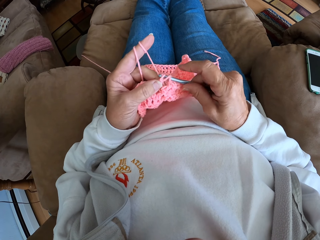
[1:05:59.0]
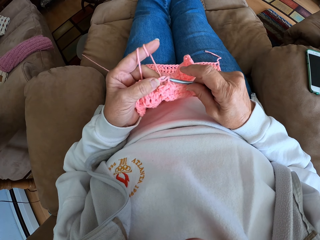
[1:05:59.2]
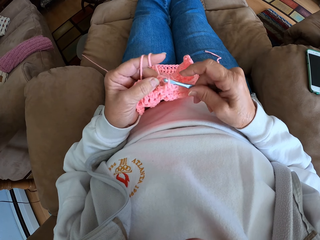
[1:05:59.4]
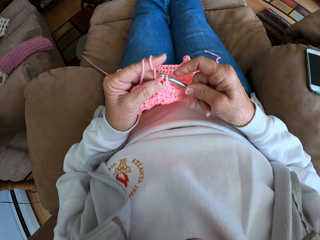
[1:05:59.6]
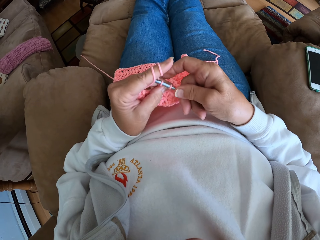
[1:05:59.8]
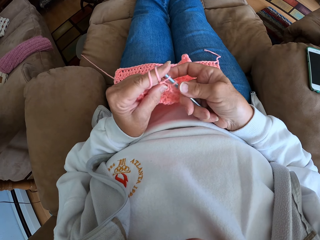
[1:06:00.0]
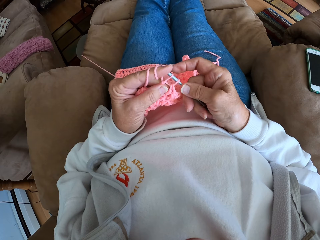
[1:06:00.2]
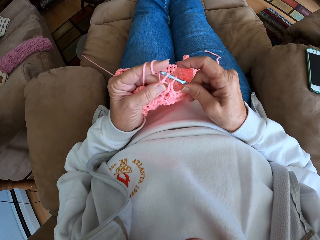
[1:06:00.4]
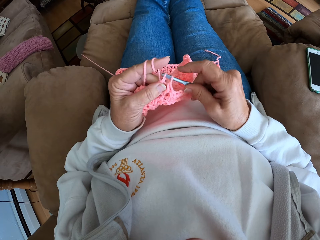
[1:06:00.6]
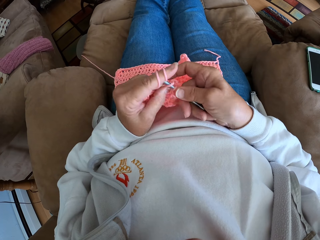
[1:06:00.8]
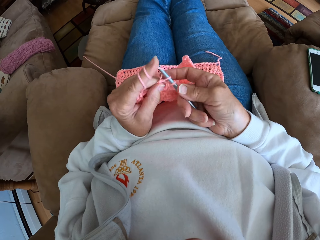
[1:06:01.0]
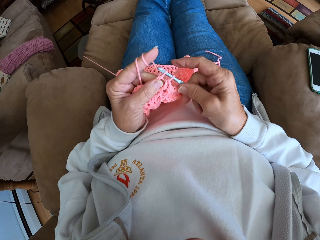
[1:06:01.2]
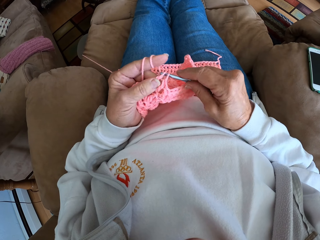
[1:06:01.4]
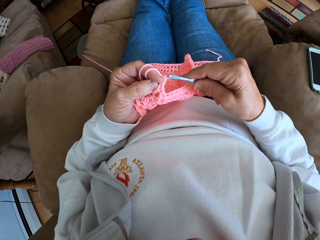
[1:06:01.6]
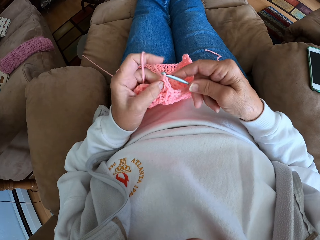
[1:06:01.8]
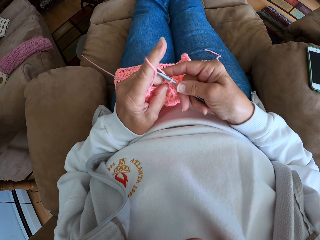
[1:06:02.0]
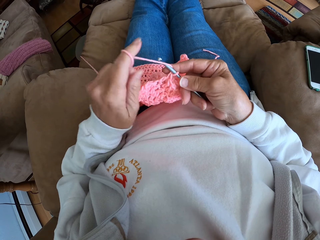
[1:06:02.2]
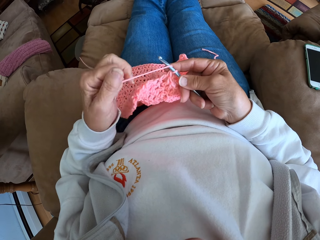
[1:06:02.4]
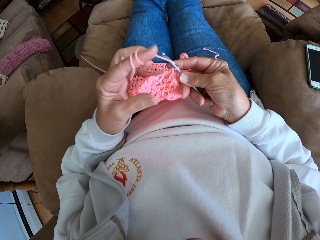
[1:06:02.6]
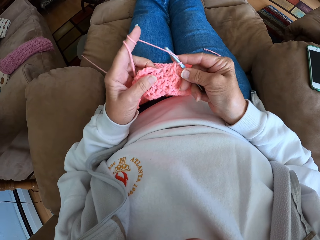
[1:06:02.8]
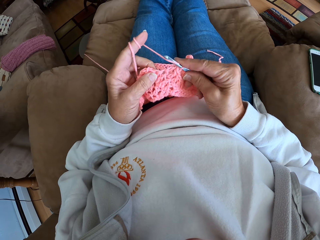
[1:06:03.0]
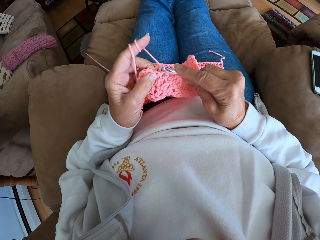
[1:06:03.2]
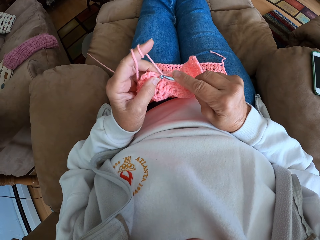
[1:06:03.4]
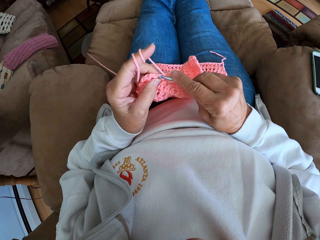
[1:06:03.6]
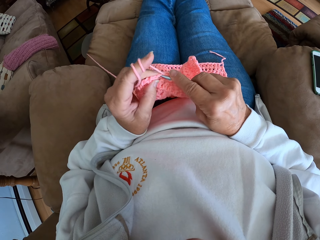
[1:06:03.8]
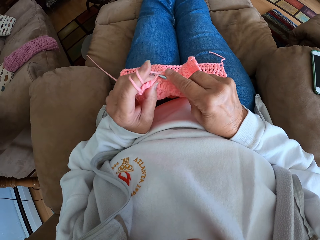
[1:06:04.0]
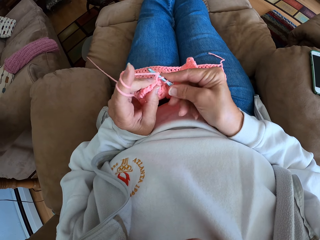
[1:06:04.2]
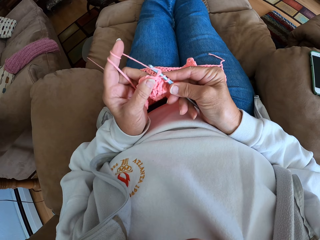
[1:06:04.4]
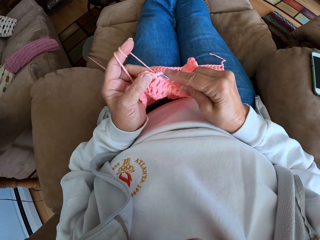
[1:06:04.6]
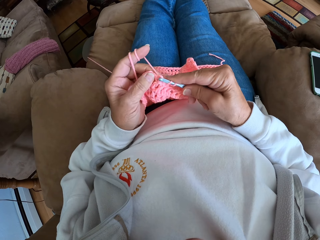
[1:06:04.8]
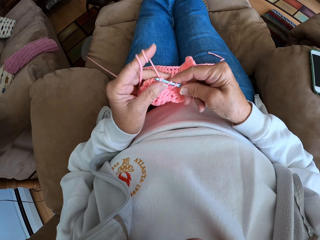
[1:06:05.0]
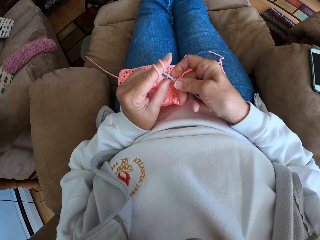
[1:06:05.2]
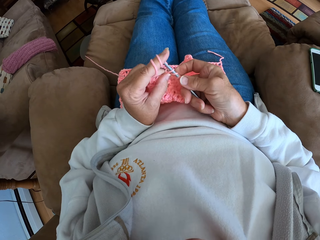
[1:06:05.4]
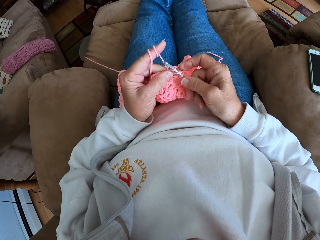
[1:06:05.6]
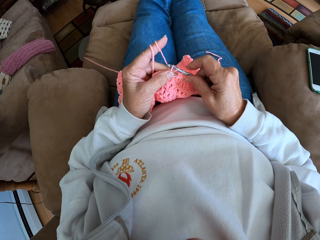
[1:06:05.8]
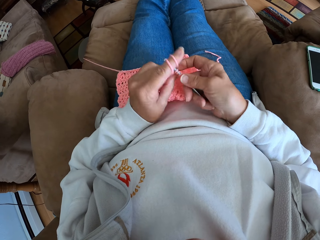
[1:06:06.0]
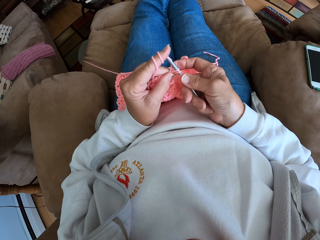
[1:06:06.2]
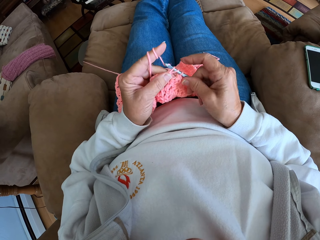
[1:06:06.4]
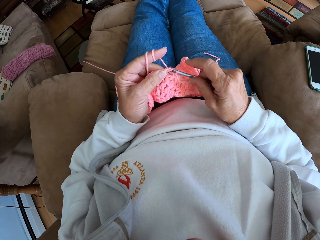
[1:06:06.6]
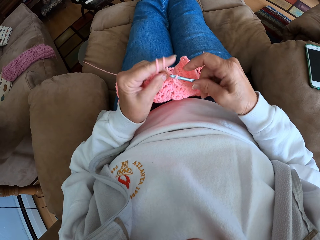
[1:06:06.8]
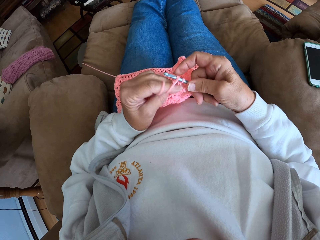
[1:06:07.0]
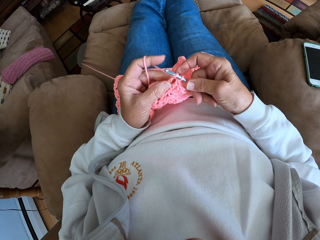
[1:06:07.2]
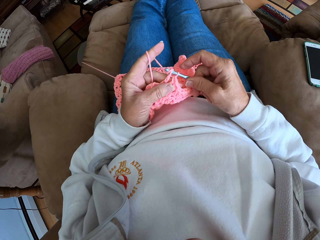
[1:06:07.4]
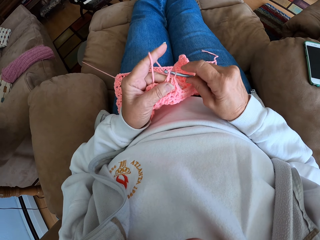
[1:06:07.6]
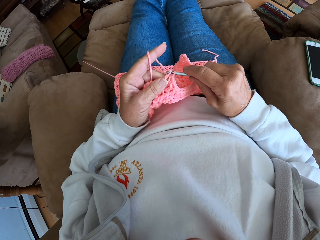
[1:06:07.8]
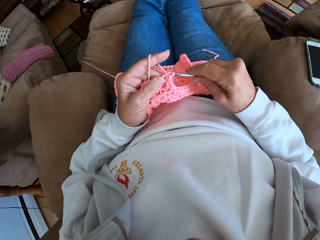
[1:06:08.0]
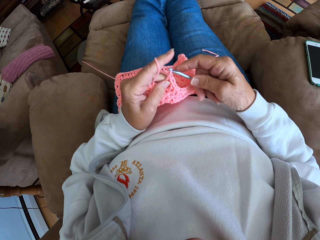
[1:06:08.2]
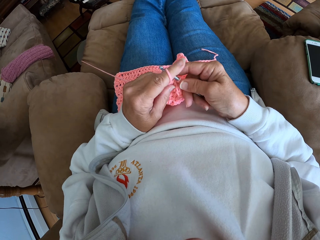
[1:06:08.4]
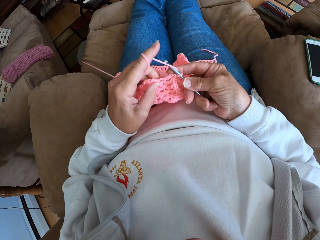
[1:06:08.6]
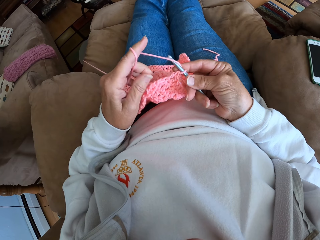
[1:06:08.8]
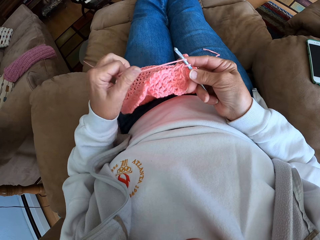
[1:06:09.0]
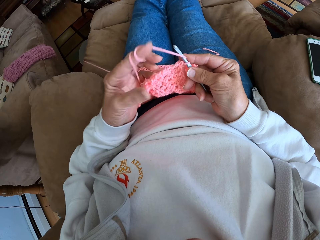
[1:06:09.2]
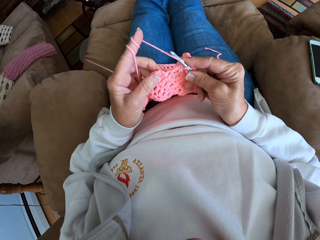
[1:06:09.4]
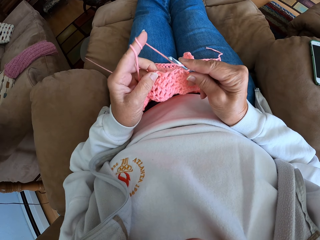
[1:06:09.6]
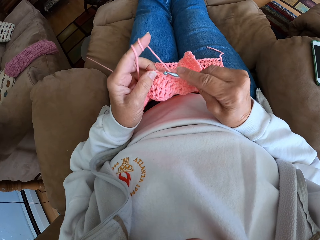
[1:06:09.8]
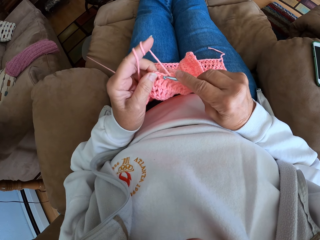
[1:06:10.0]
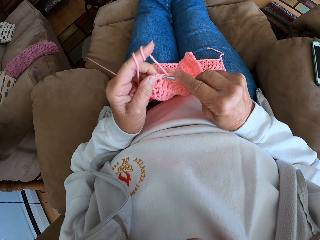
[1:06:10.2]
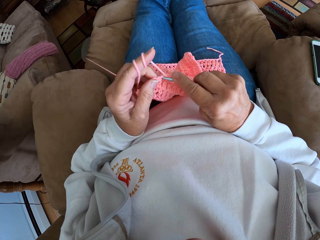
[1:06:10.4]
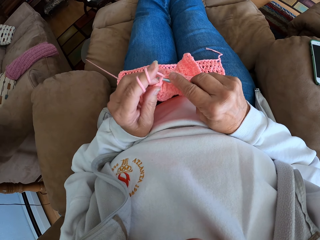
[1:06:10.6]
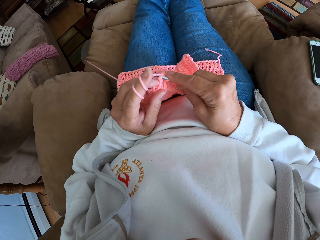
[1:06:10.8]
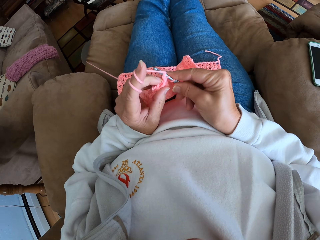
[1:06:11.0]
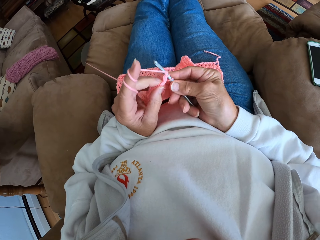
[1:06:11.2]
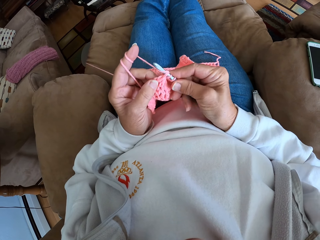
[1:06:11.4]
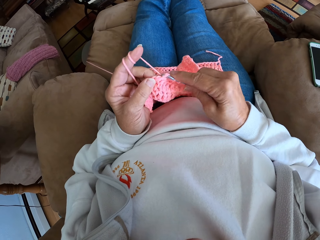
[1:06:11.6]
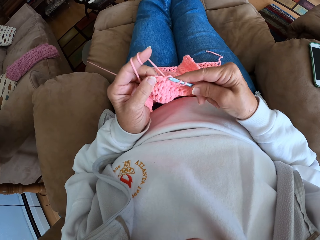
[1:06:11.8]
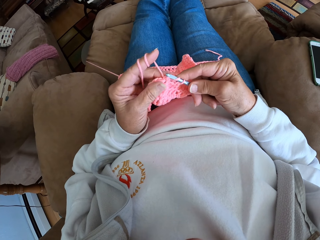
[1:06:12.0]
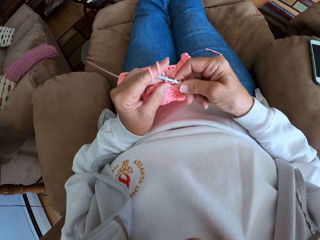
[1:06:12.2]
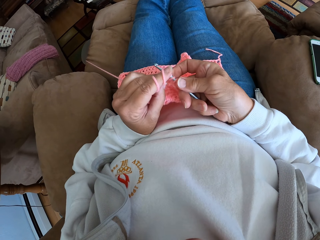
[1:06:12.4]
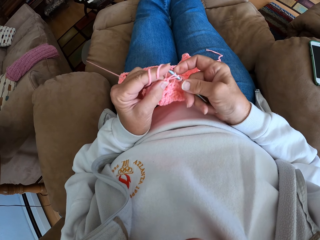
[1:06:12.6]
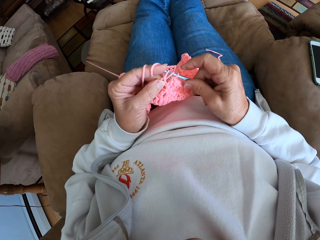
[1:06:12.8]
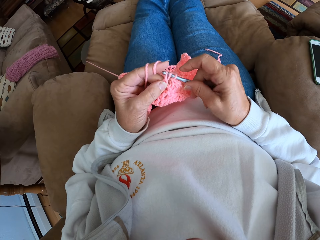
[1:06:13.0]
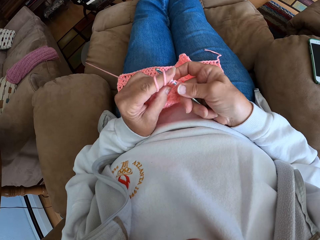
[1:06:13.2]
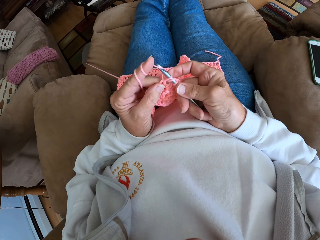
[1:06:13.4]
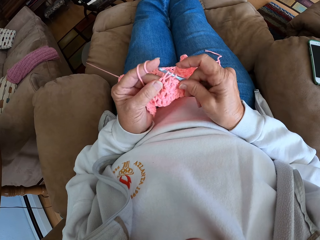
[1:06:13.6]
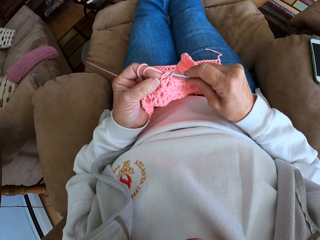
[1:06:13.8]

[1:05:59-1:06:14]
The camera wearer rolls some yarn on her left finger. She continues crocheting with the yarn and the crochet hook. She knits the sweater fabric. She rolls the yarn on her left finger. She continues crocheting with the yarn and the crochet hook. She knits the sweater fabric.

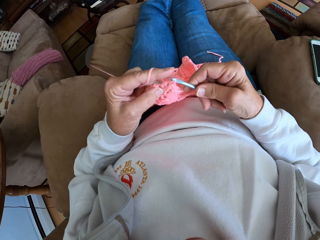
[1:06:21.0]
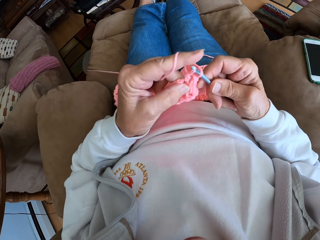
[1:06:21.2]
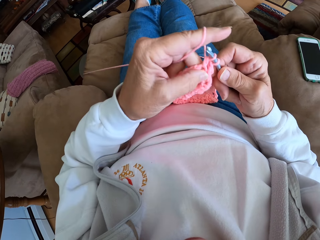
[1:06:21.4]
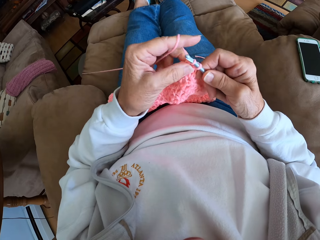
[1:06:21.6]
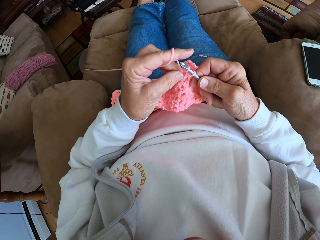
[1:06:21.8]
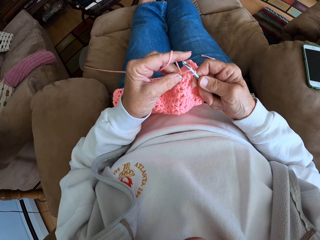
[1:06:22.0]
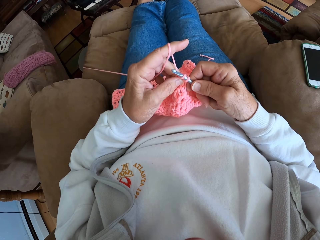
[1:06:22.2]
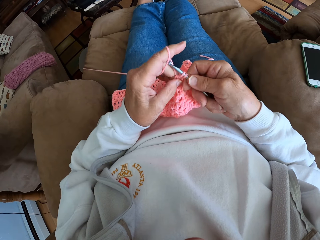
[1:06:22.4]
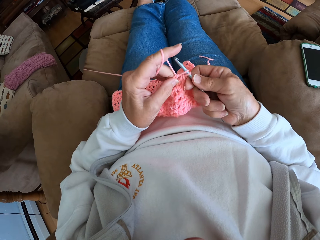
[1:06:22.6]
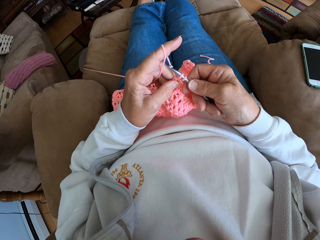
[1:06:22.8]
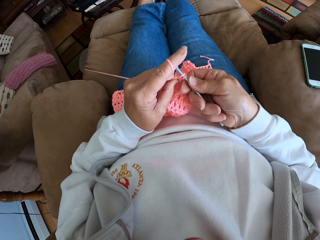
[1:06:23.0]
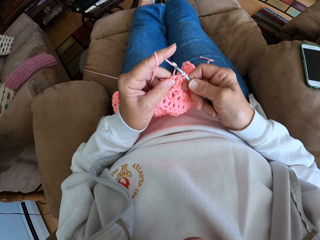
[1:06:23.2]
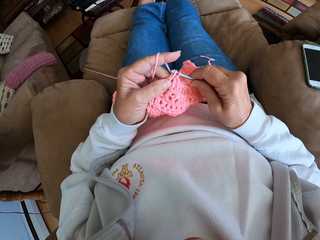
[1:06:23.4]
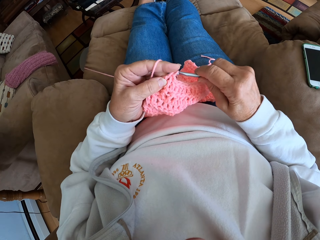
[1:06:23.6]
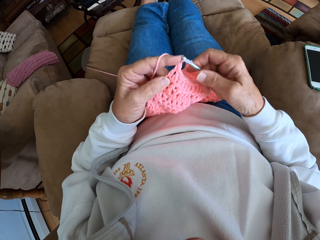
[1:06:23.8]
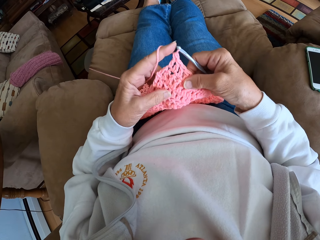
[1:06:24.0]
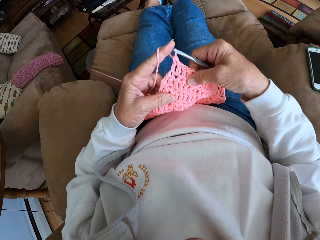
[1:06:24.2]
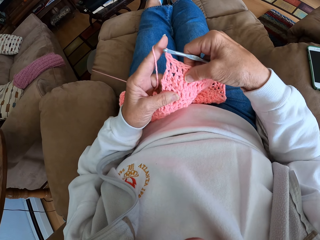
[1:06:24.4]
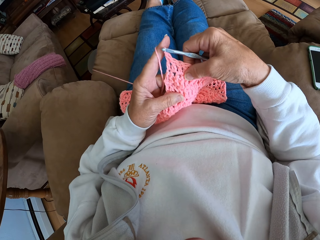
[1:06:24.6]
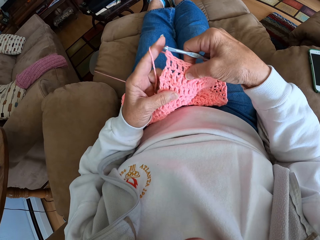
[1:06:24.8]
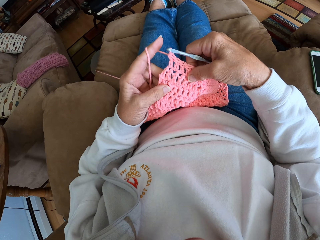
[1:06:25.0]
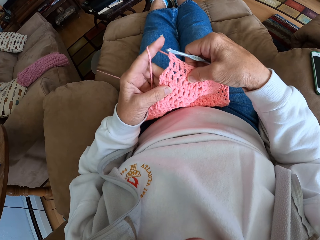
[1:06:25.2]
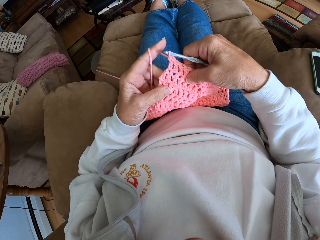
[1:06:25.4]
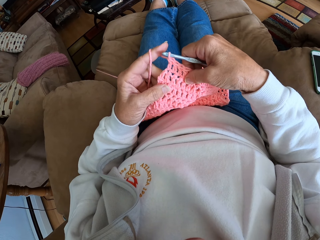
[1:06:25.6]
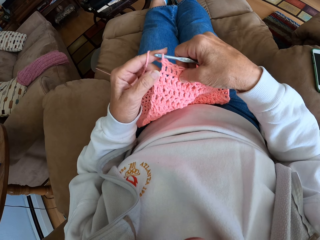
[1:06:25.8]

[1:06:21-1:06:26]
The camera wearer lifts the sweater fabric and puts down the sweater fabric on his lap. He knits the sweater fabric. He holds the sweater fabric with both hands. He examines the wool fabric.
